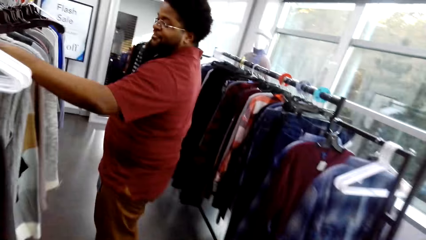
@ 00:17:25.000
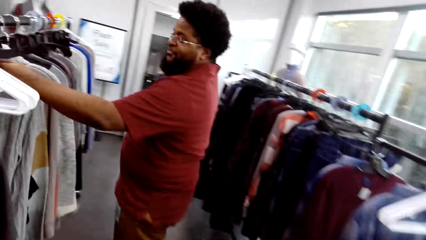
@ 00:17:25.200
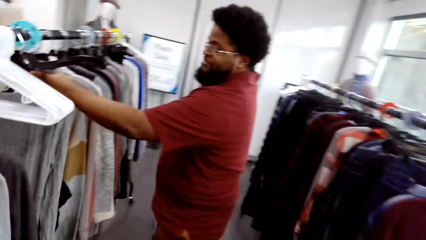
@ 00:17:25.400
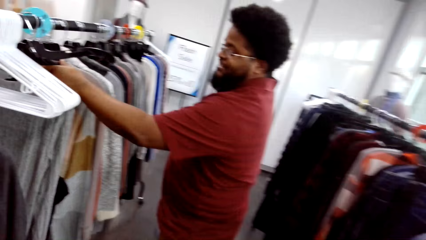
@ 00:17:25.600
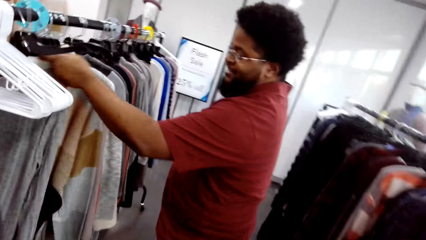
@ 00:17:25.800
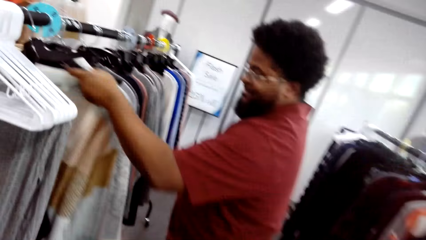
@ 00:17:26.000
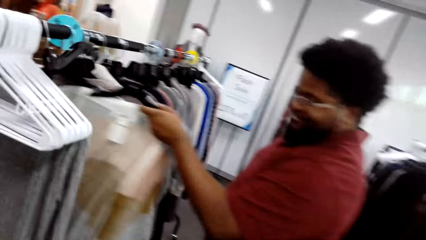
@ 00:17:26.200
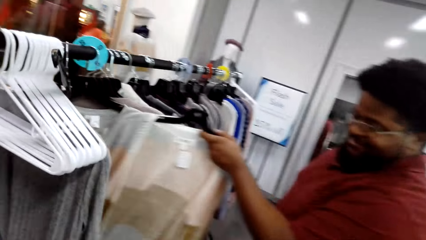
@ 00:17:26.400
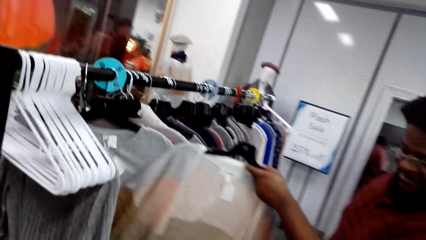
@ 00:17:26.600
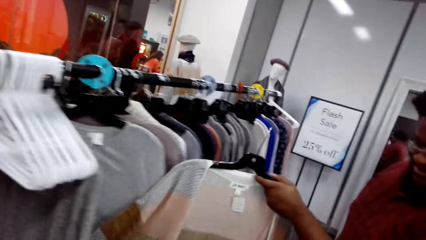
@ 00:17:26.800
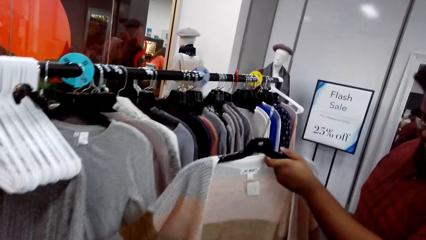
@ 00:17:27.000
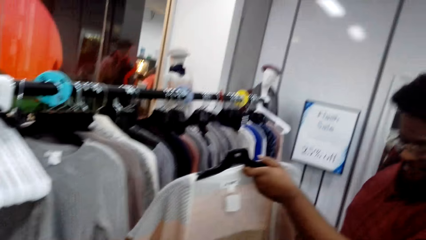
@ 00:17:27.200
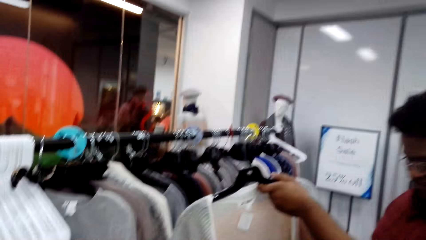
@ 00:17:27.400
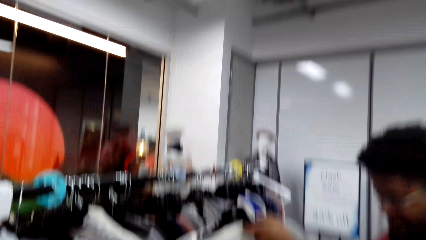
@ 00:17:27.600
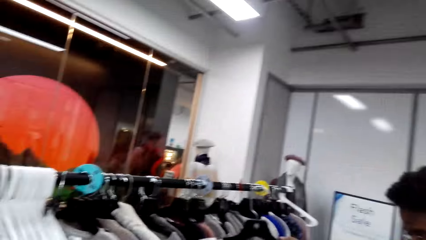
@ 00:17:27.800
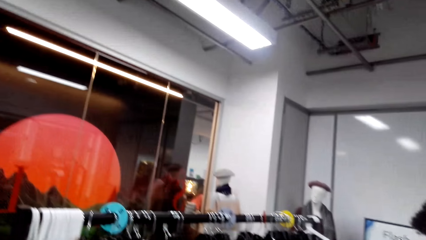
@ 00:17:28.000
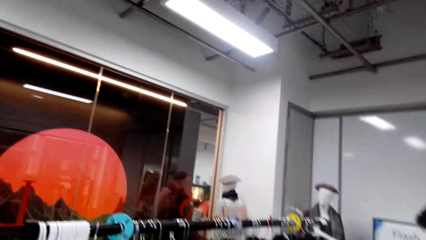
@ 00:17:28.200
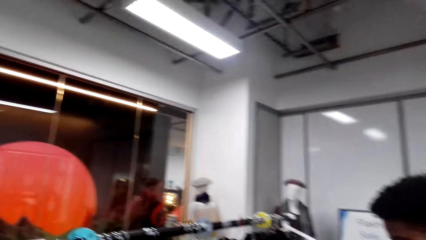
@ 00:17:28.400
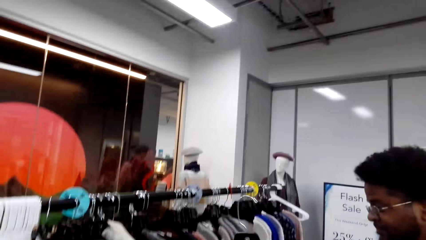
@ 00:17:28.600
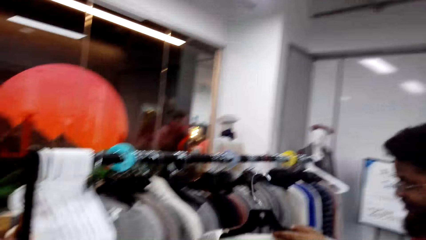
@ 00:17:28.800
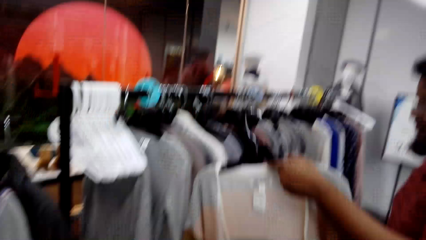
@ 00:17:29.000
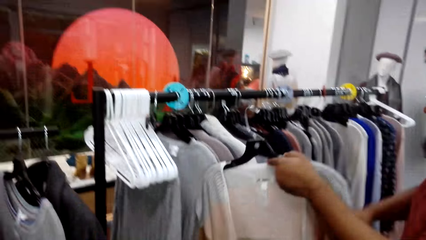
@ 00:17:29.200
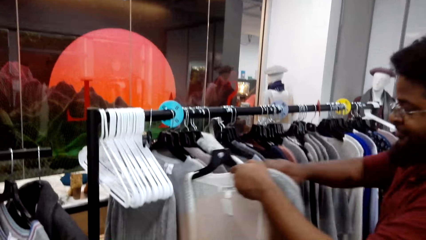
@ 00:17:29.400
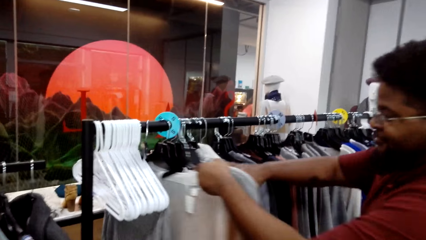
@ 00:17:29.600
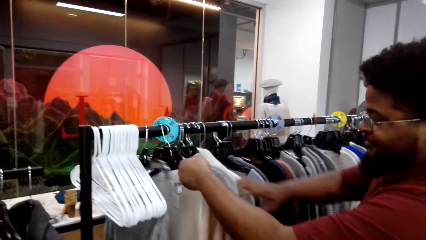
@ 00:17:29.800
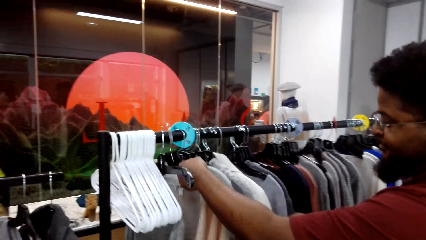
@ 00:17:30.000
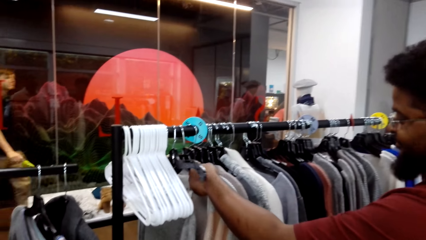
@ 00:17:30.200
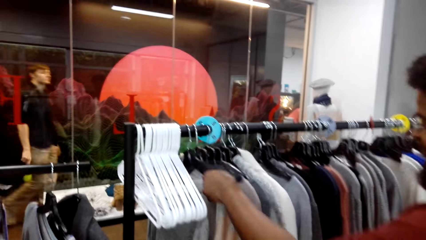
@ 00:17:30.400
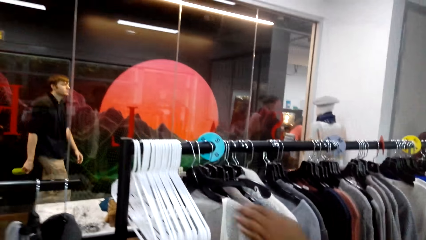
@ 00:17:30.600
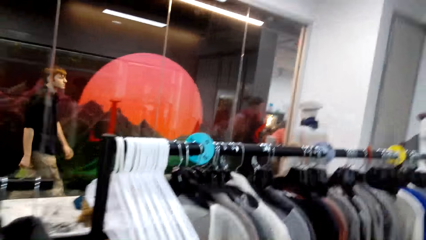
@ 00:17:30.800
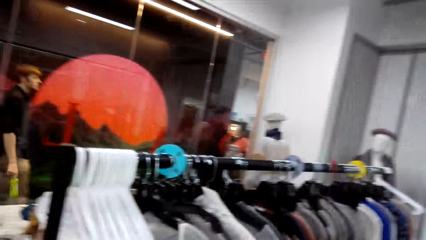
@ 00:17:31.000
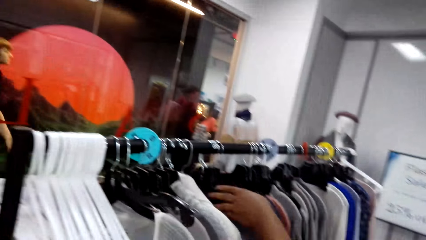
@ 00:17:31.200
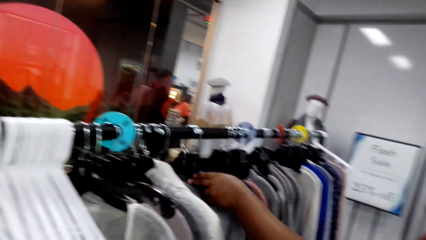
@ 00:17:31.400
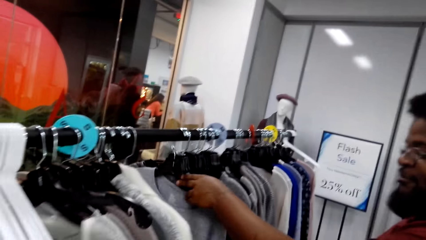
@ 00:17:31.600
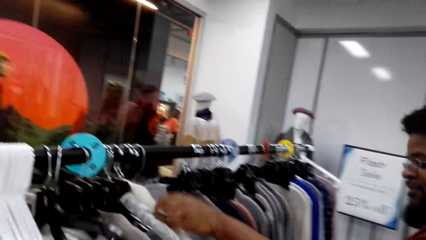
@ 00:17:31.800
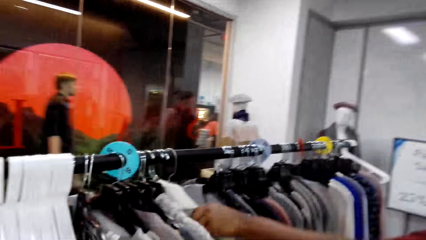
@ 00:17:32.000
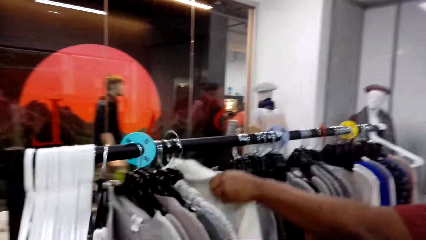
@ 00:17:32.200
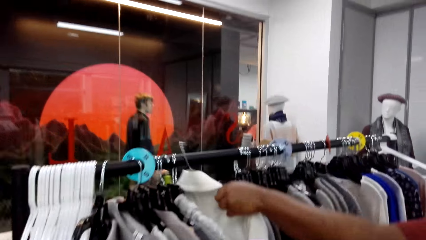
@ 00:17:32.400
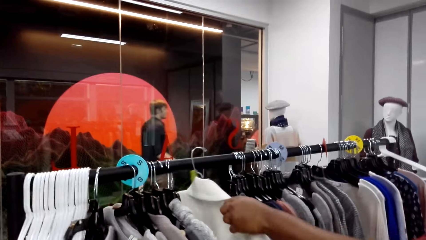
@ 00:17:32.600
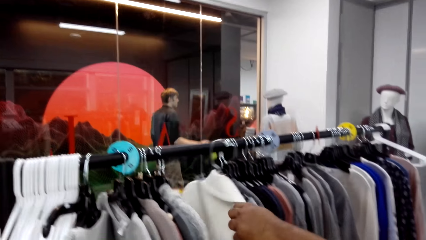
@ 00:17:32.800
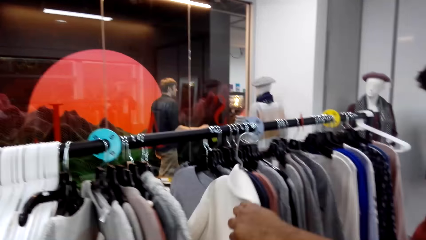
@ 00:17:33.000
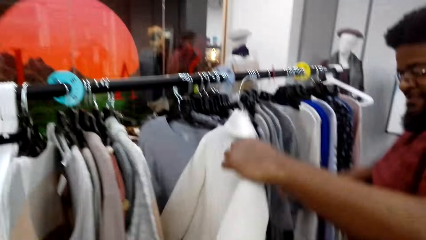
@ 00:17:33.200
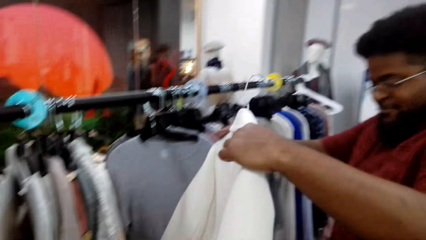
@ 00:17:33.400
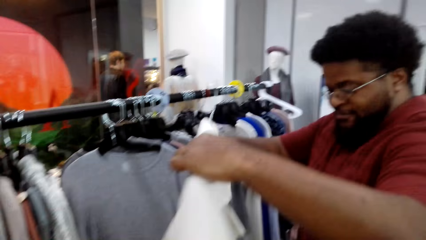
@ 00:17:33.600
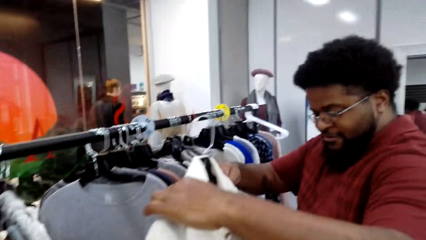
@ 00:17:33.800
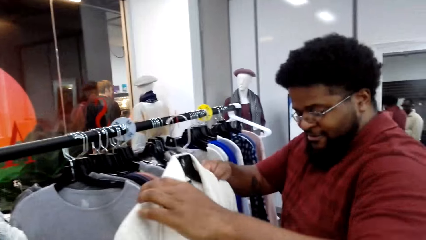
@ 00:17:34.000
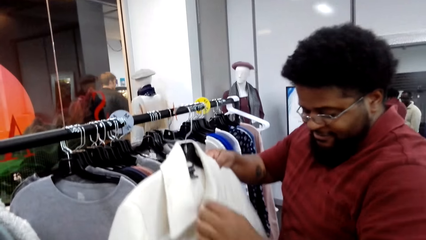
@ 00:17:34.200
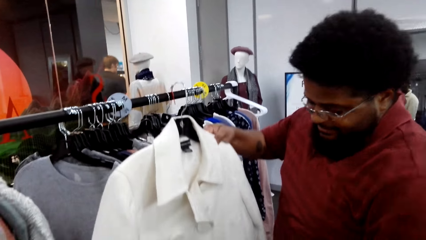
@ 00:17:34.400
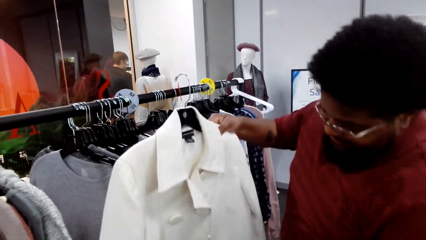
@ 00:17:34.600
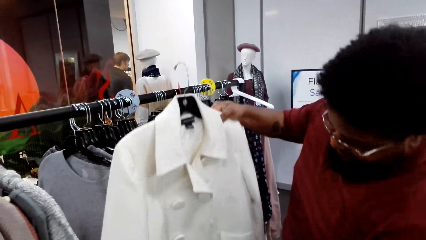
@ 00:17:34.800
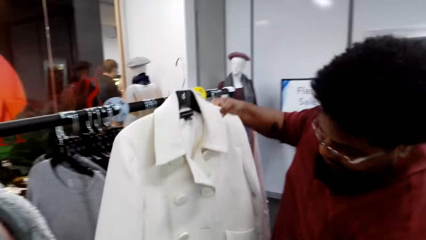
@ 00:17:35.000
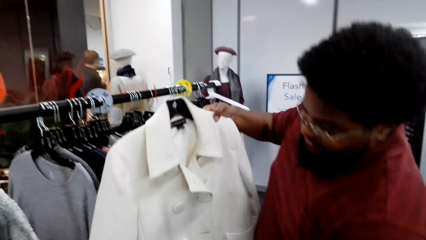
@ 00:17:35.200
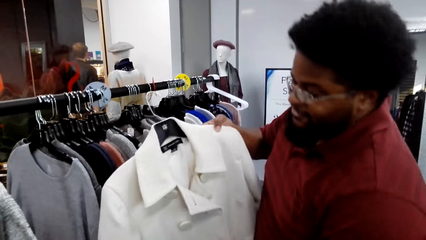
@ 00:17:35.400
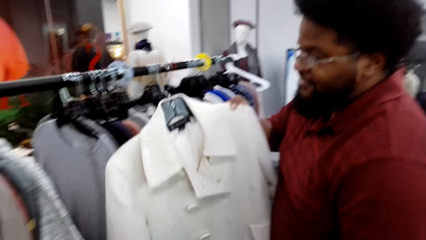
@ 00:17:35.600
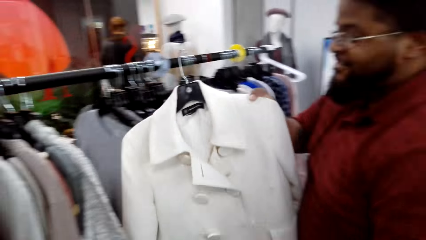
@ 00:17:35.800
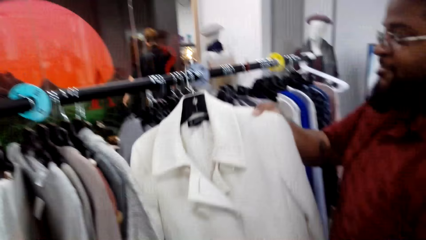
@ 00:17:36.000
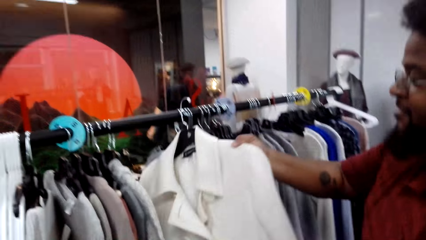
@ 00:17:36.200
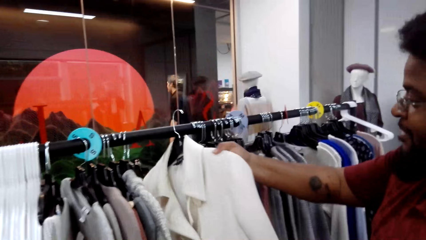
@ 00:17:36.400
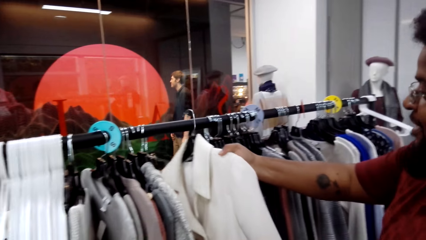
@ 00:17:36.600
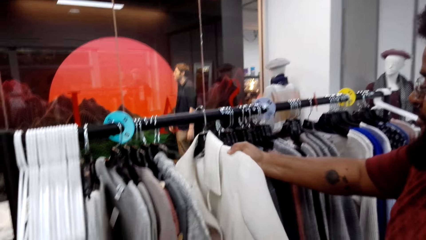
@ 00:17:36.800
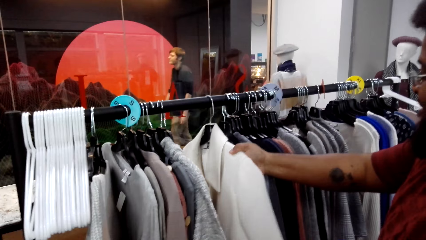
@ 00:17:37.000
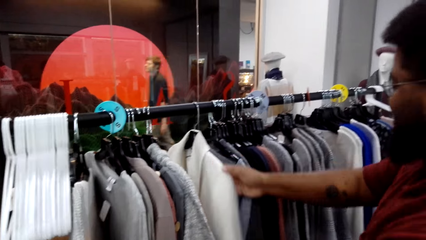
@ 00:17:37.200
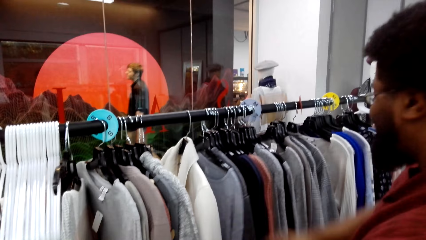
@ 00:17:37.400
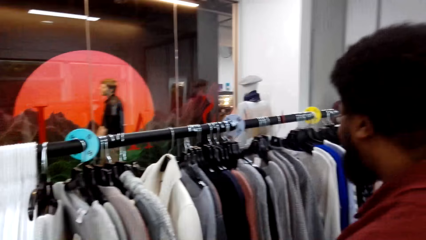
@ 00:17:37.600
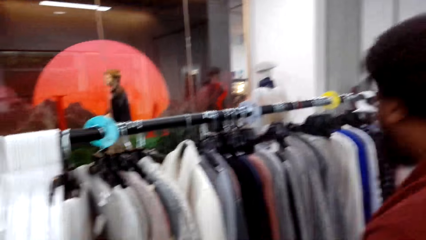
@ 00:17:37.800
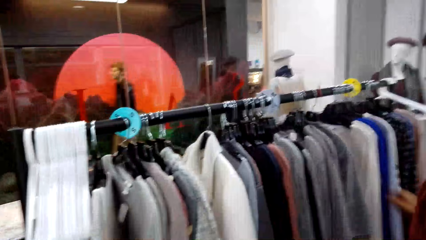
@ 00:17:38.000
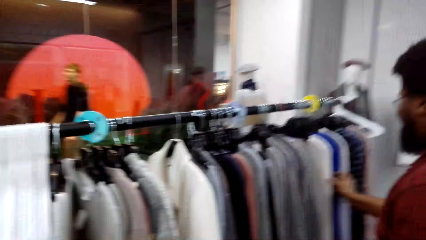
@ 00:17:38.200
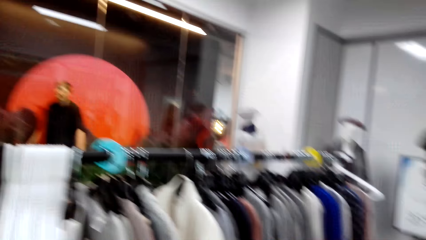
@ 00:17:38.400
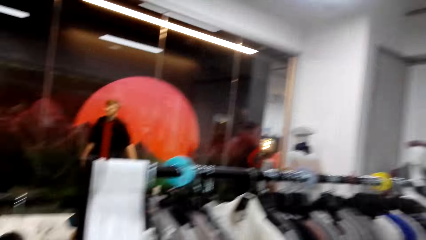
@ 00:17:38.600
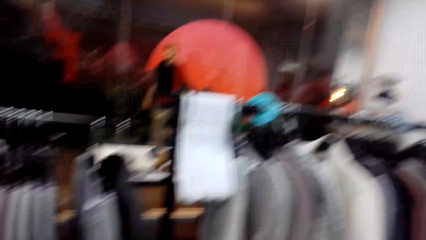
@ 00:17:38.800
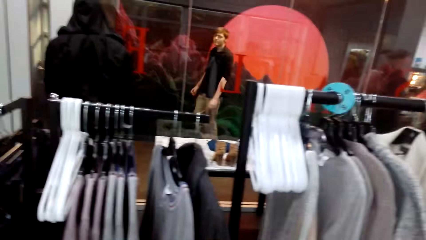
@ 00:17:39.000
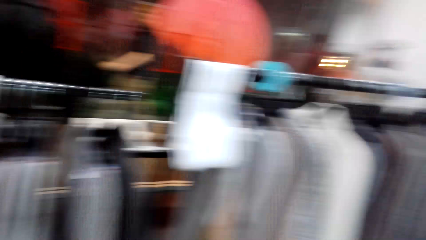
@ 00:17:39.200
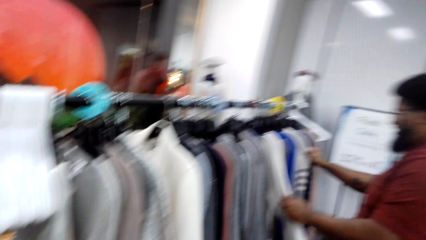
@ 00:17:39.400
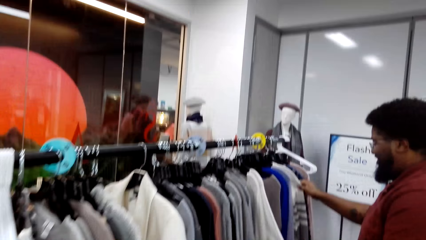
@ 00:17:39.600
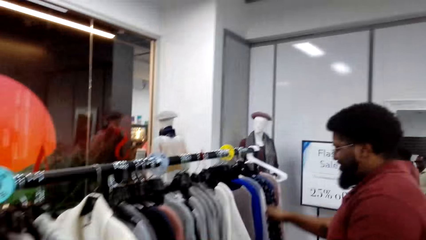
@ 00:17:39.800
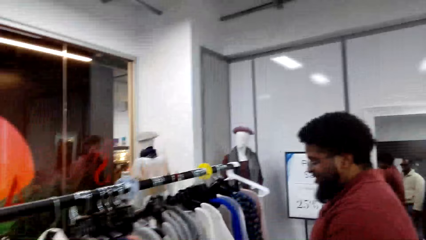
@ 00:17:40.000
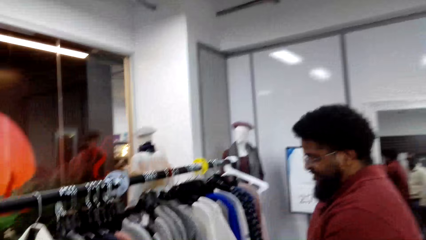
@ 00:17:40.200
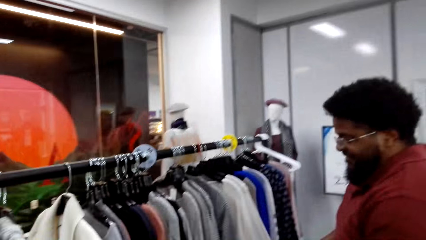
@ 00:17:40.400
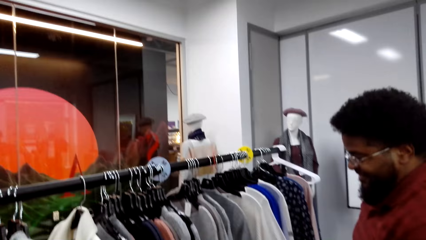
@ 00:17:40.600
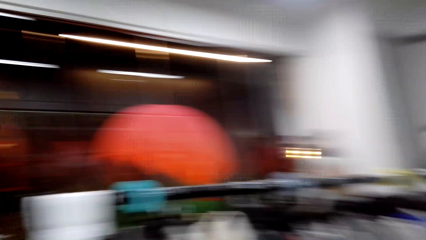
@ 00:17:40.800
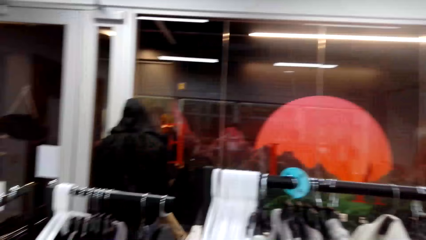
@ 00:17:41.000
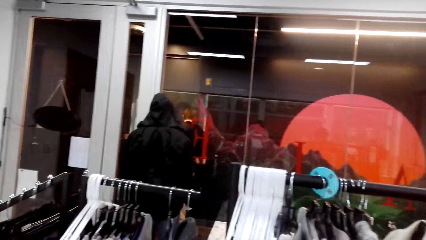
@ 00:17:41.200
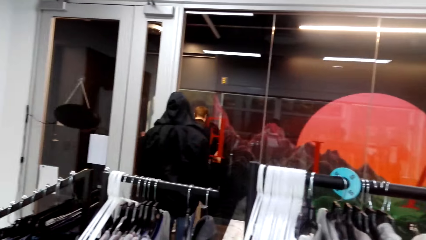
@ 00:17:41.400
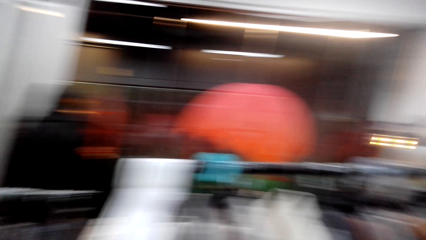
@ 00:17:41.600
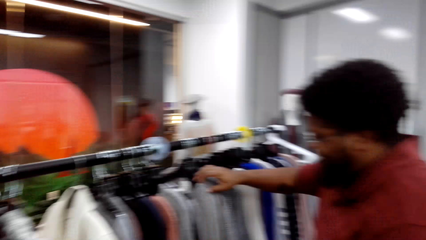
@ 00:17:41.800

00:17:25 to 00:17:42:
A cashier talks with the camera wearer. The cashier removes a sweater on the clothing rail. The camera wearer talks with the cashier. The cashier hangs the sweater on the clothing rail. The camera wearer talks with the cashier. The cashier moves cloths, removes a coat on the clothing rail, and looks at the coat. The cashier talks with the camera wearer and hangs the coat on the clothing rail. The camera wearer talks with the cashier. A man walks across. The camera wearer looks around.
